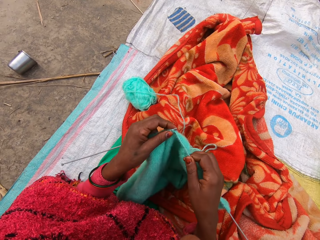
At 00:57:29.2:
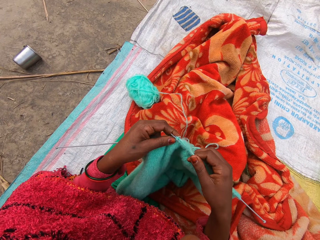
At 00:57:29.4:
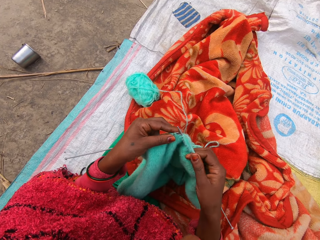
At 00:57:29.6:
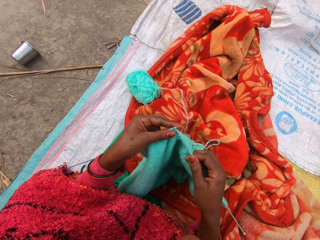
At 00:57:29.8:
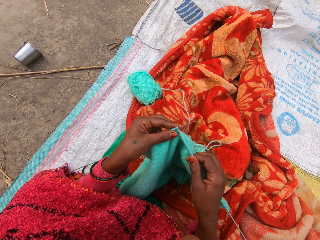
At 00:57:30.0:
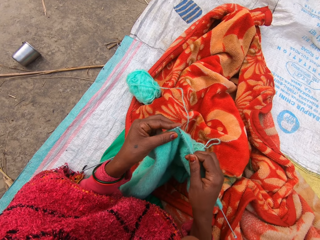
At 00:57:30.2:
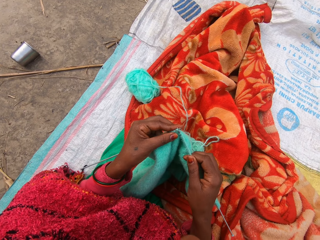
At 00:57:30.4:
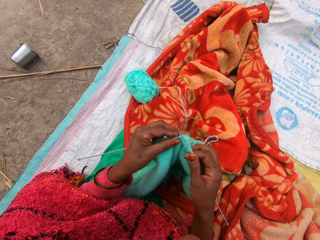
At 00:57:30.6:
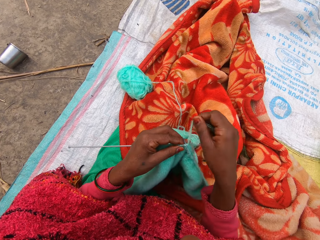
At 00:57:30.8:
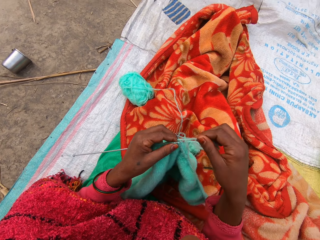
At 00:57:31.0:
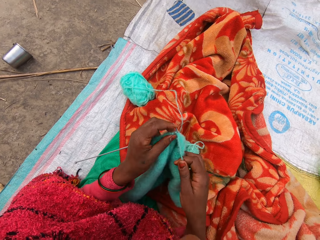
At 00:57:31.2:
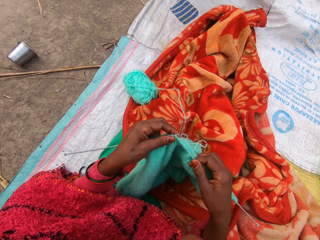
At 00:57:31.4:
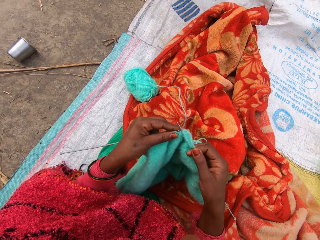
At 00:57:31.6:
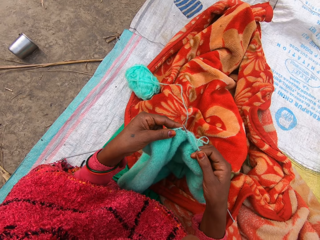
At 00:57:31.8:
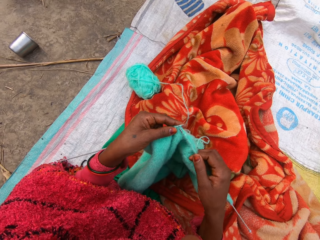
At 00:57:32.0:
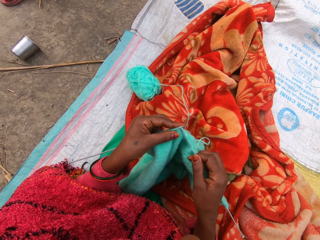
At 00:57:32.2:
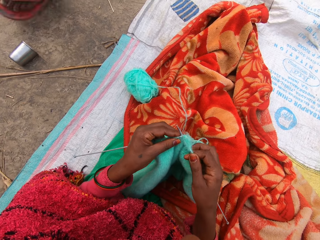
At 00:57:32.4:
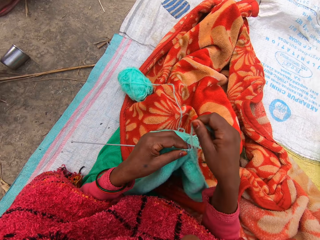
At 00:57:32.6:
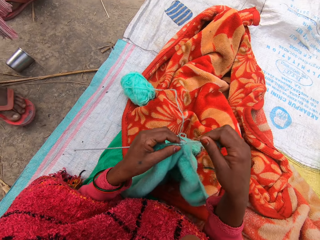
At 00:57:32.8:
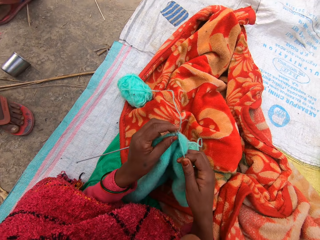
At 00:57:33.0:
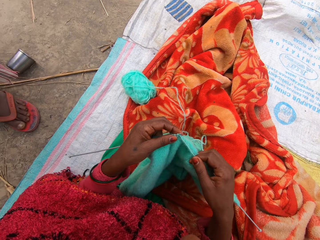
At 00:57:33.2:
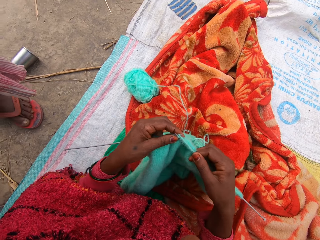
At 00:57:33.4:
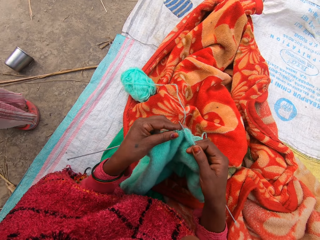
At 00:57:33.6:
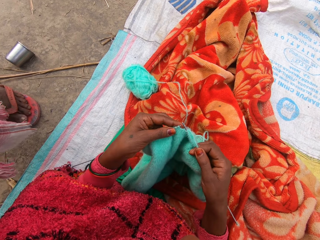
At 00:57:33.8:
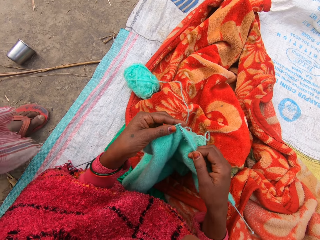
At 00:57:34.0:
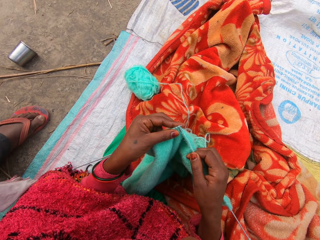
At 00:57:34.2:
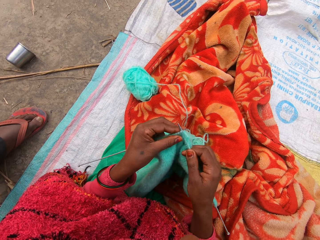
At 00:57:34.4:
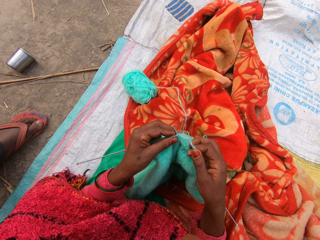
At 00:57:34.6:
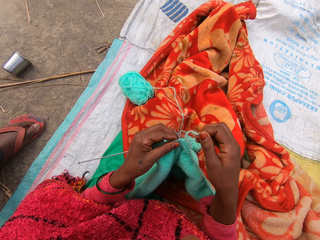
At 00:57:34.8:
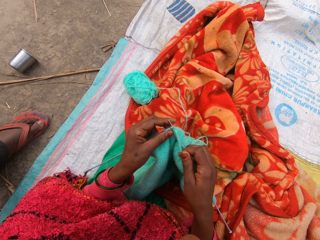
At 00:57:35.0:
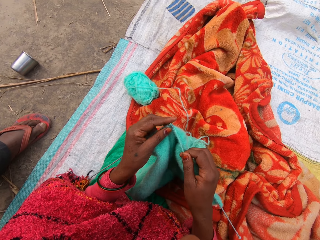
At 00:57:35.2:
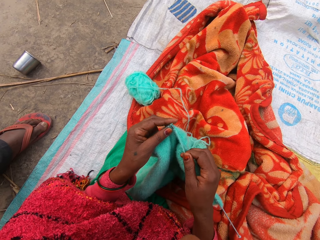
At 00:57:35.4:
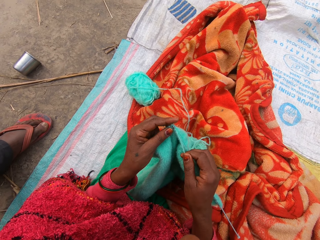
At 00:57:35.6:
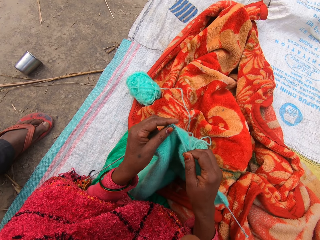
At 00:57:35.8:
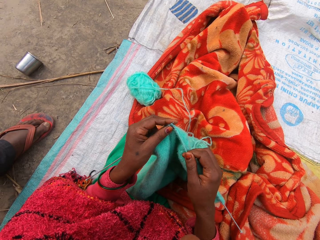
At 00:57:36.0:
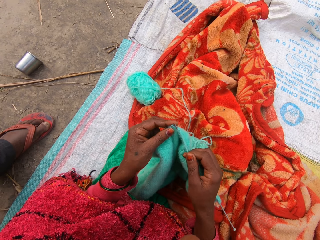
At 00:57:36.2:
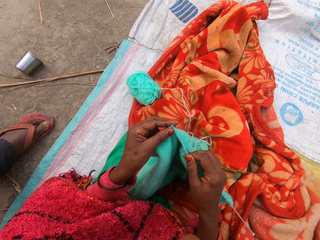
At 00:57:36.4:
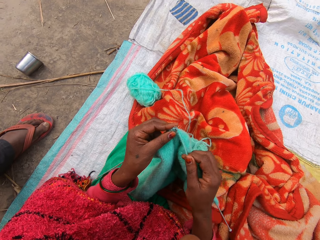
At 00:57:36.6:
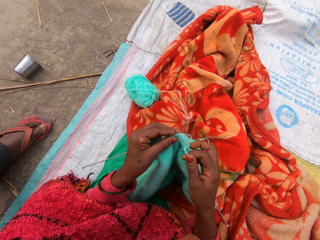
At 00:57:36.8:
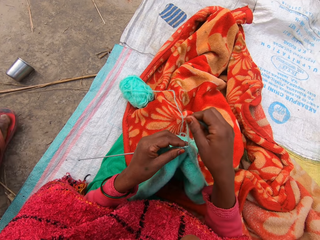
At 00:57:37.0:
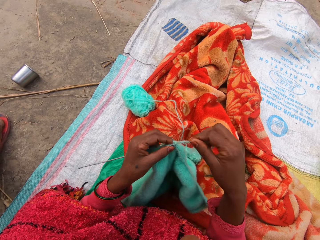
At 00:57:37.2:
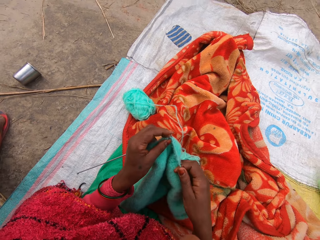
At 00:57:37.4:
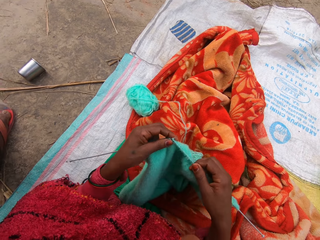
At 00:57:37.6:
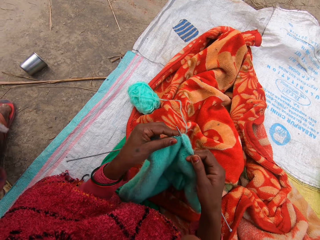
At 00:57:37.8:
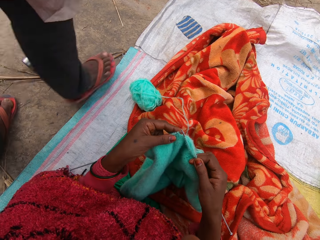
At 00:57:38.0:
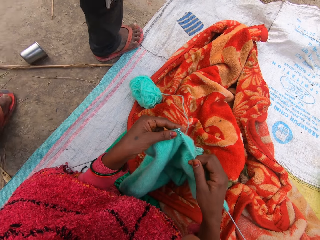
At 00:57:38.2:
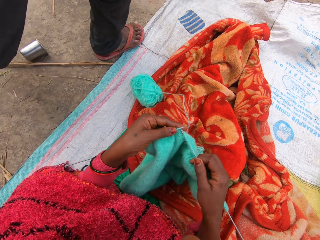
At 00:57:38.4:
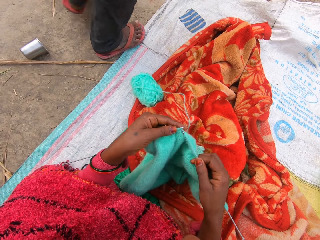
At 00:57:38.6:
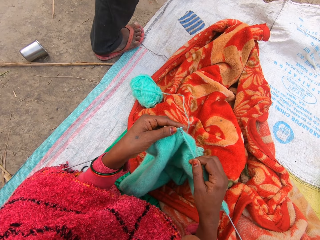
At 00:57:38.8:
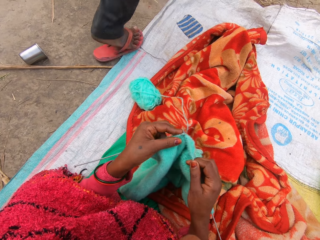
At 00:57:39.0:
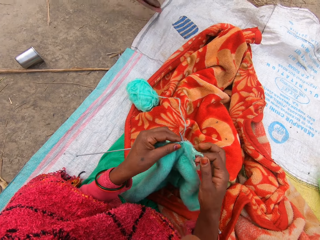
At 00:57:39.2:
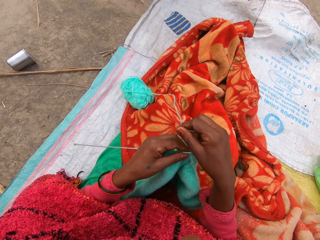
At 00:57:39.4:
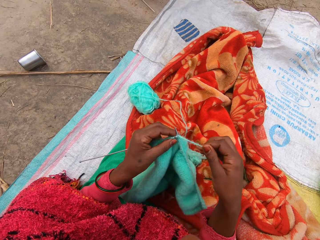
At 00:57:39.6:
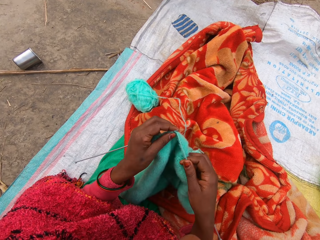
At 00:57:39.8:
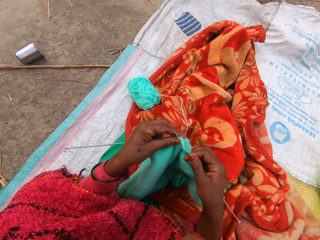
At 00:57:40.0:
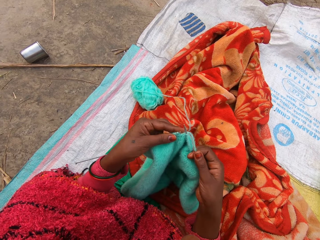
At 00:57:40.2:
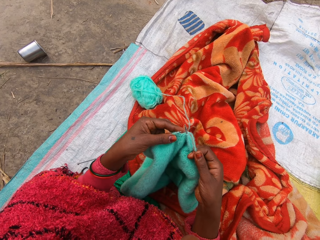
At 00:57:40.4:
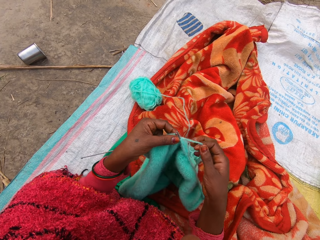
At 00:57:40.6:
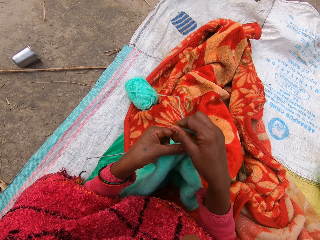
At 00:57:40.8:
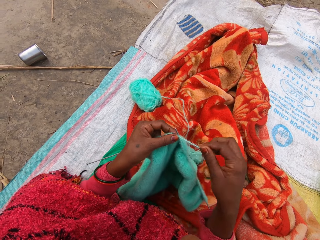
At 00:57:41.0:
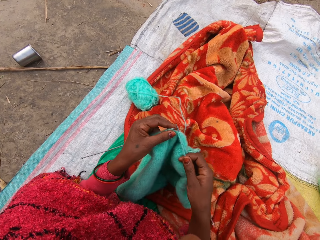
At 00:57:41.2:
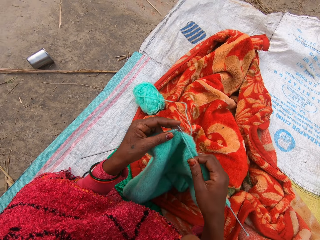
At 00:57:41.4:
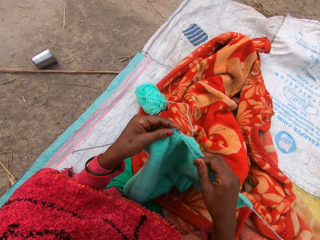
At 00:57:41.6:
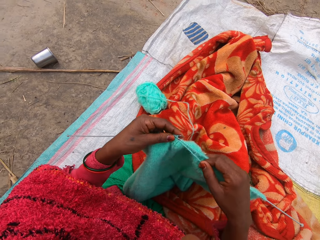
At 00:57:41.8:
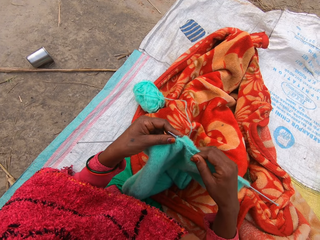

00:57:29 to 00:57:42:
The camera wearer knits the cloth. A man stands beside the camera wearer. The man walks away.

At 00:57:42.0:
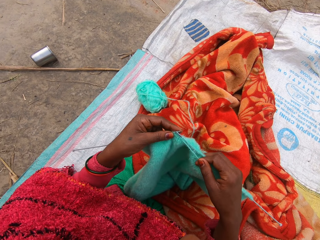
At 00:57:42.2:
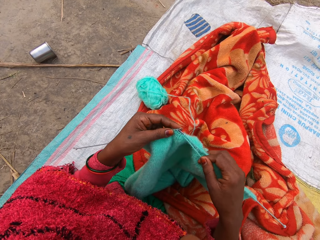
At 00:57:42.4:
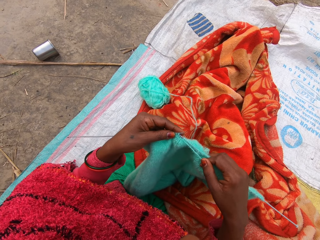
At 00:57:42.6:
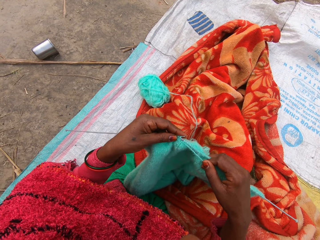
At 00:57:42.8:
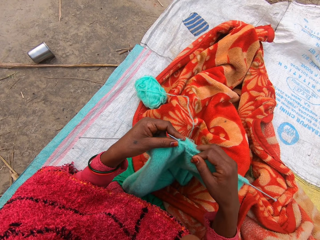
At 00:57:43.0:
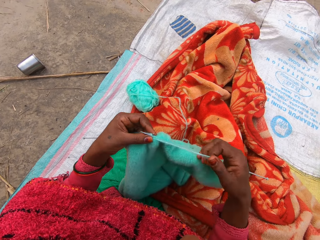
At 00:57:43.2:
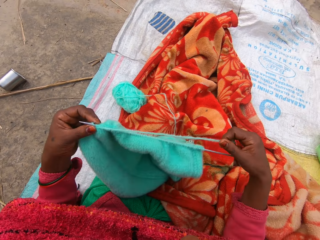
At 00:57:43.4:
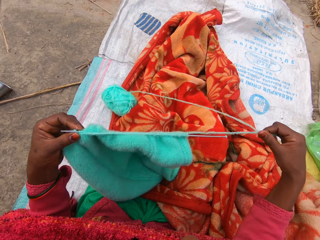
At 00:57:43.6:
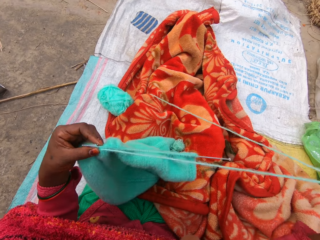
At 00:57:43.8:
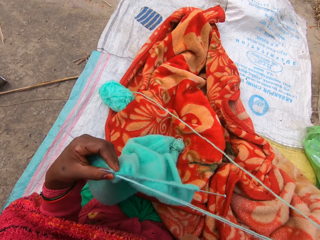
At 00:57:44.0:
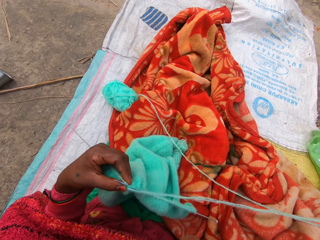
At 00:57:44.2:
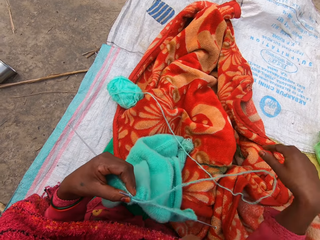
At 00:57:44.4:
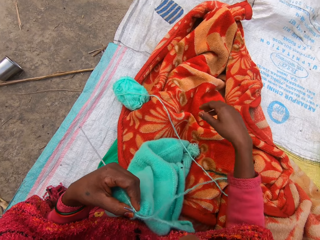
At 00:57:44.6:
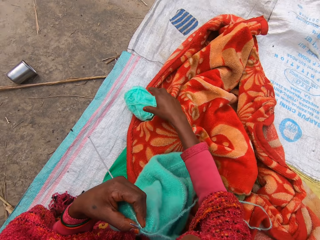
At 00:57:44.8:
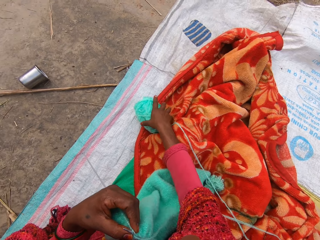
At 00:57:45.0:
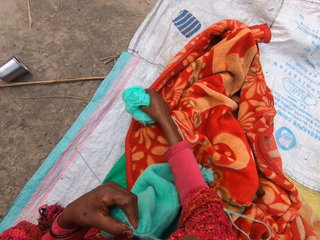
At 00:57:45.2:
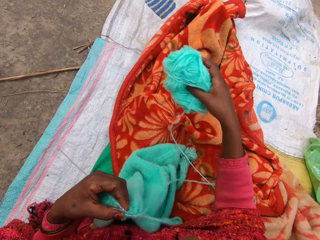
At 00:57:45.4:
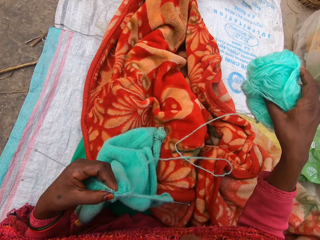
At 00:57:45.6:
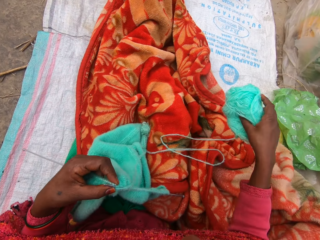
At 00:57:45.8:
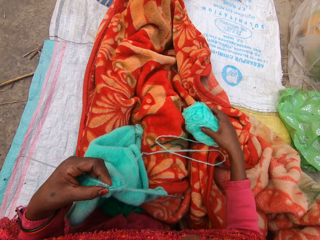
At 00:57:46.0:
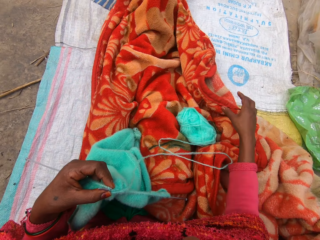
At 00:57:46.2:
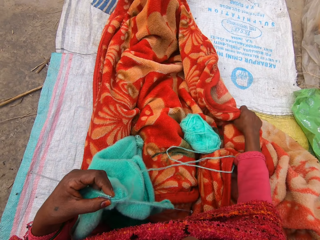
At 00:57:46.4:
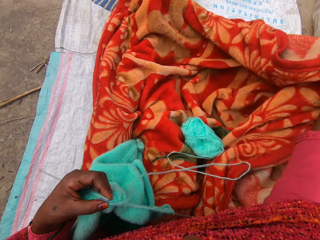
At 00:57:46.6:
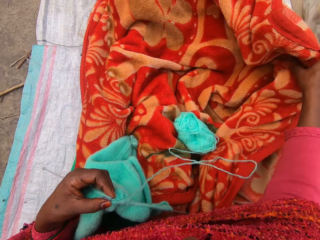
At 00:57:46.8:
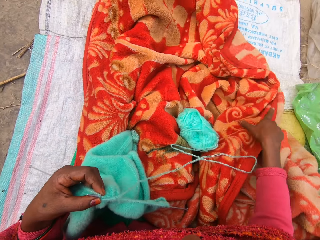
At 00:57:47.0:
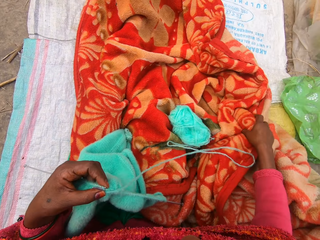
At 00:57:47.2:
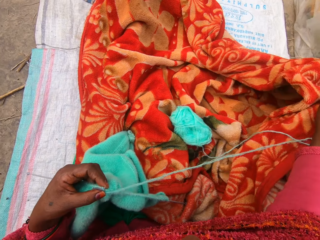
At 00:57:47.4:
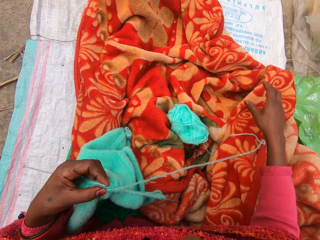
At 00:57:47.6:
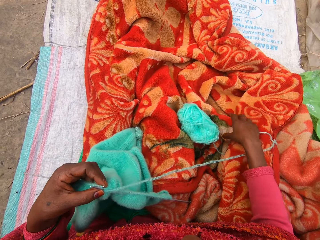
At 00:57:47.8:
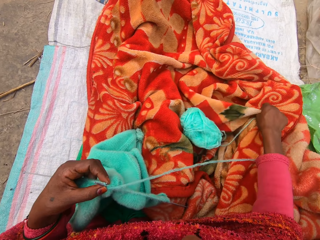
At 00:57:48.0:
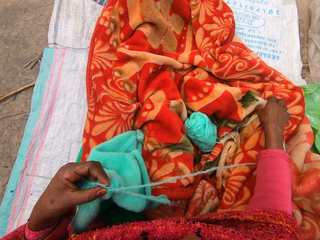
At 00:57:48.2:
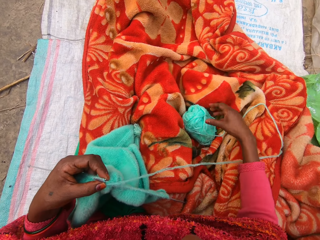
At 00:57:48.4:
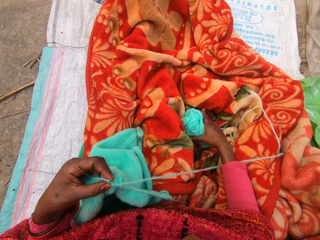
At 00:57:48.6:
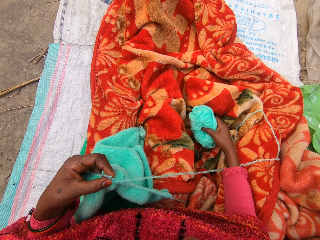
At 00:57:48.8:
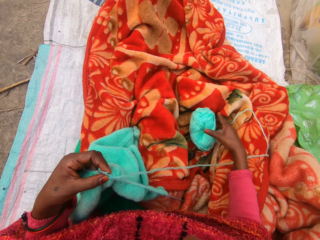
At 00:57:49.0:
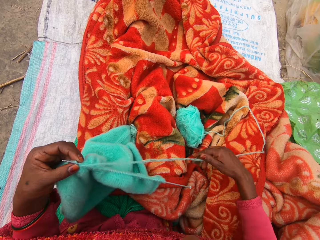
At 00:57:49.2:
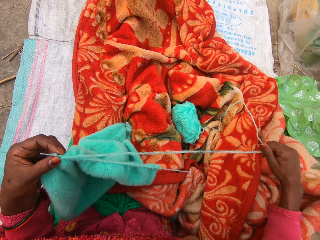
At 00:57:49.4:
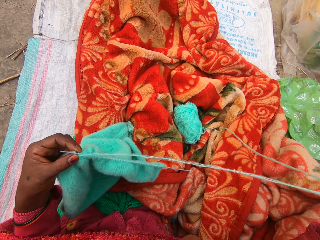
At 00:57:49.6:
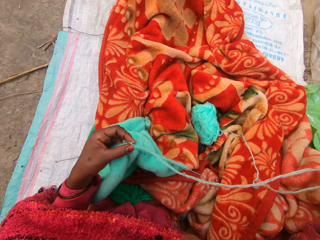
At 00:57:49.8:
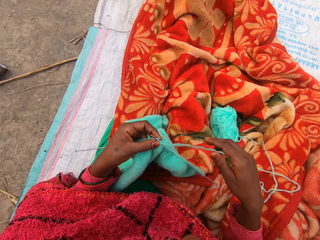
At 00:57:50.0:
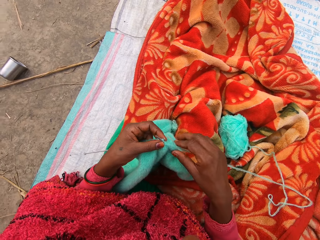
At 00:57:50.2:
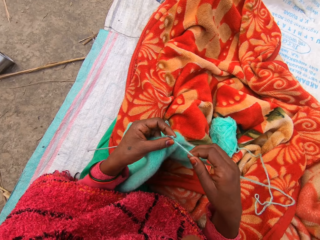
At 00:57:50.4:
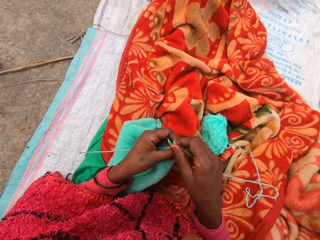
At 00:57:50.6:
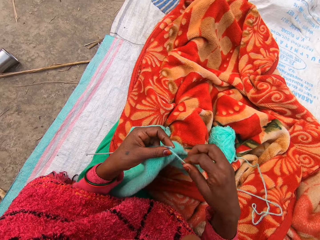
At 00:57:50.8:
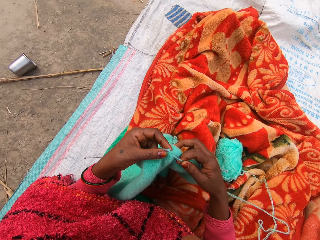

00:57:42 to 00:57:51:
The camera wearer pulls the thread. They move the yarn. They pick up a bunch of thread. They put the bunch of thread down. They spread the blanket. They adjust the blanket. They touch a bunch of thread. They pull the thread. They knit crochet.
